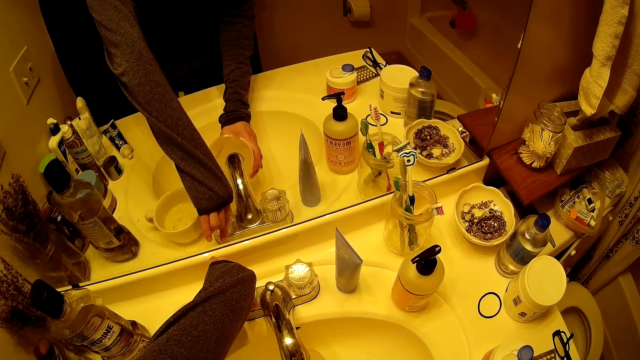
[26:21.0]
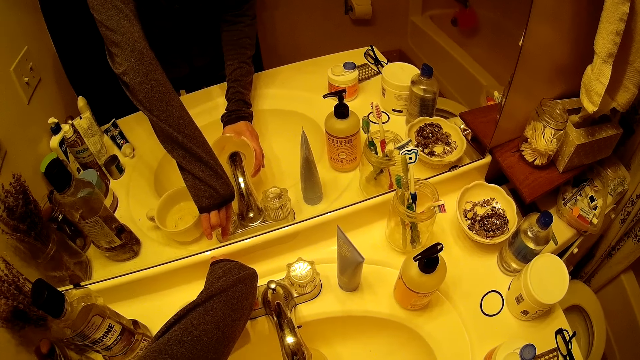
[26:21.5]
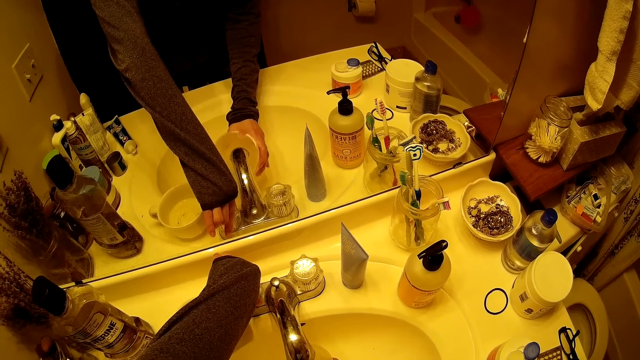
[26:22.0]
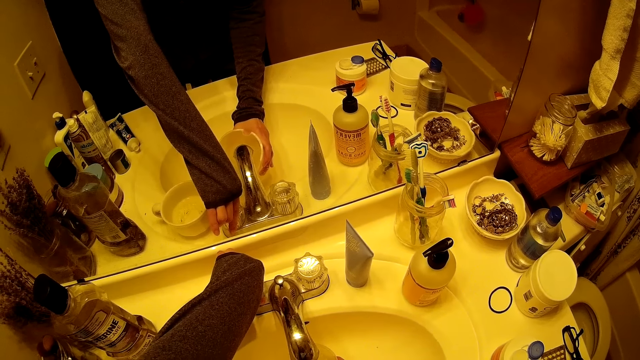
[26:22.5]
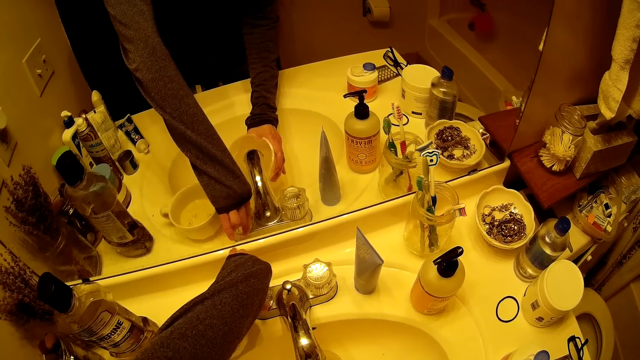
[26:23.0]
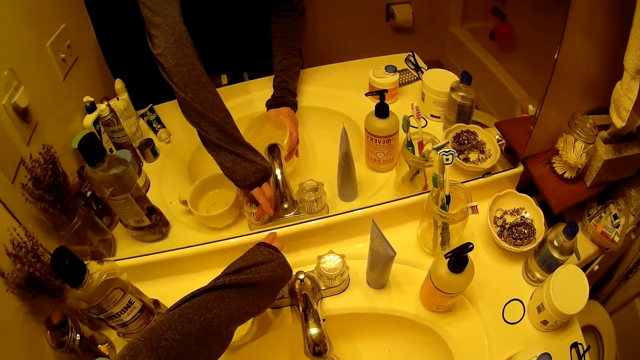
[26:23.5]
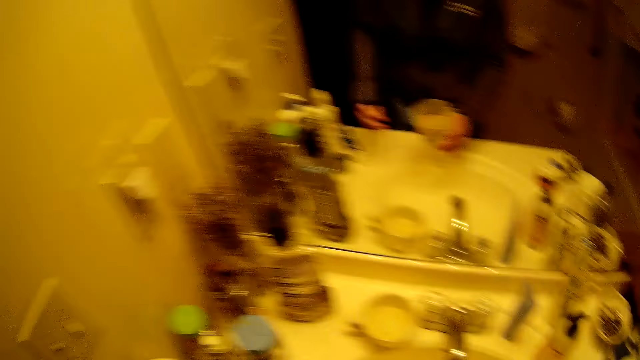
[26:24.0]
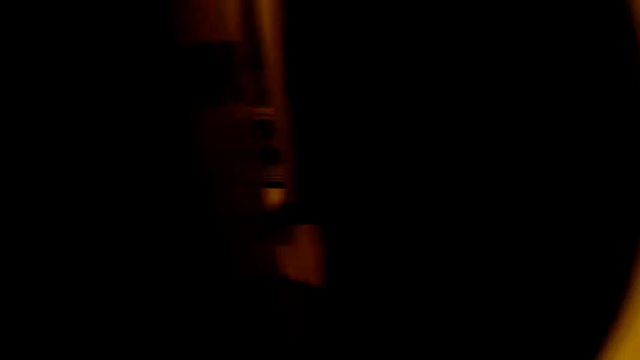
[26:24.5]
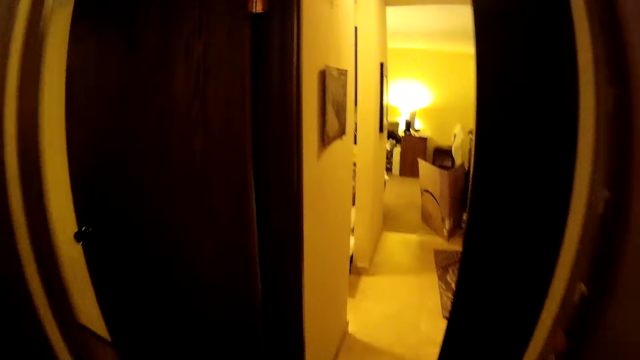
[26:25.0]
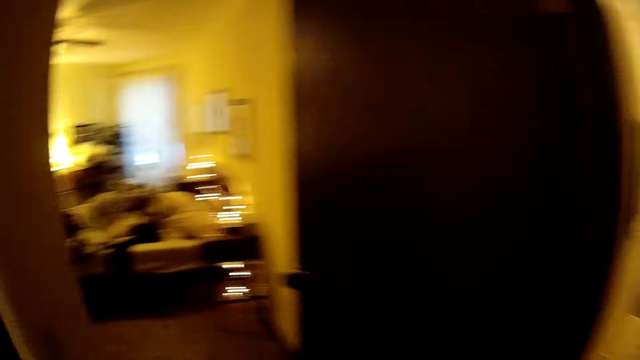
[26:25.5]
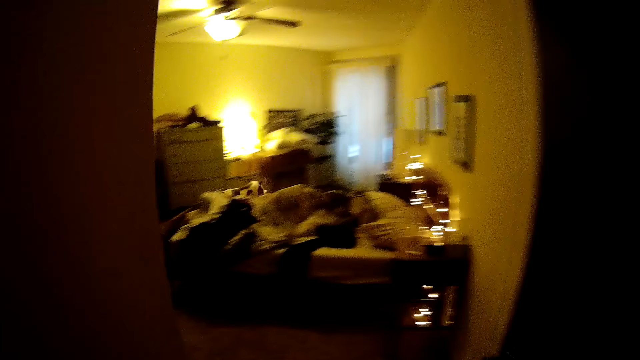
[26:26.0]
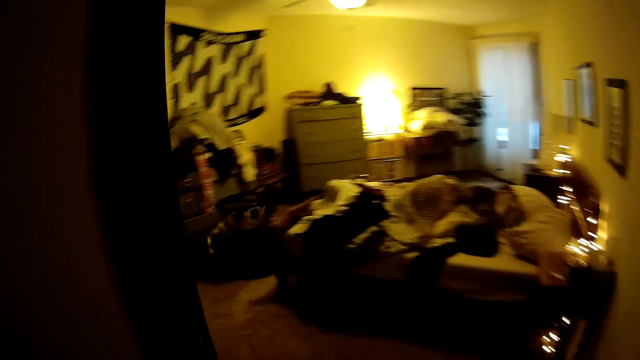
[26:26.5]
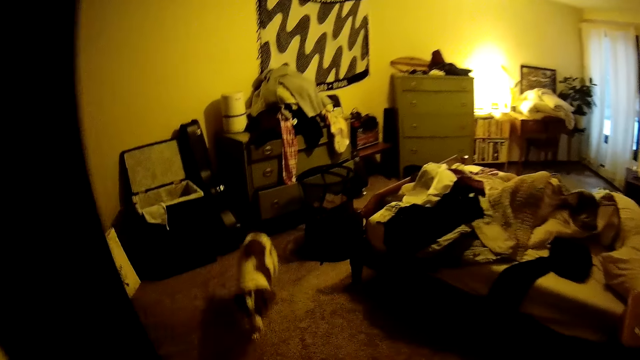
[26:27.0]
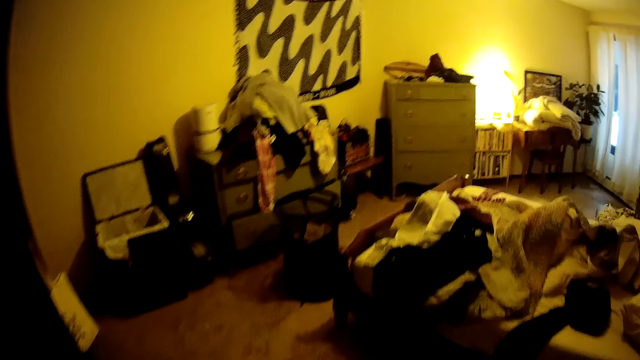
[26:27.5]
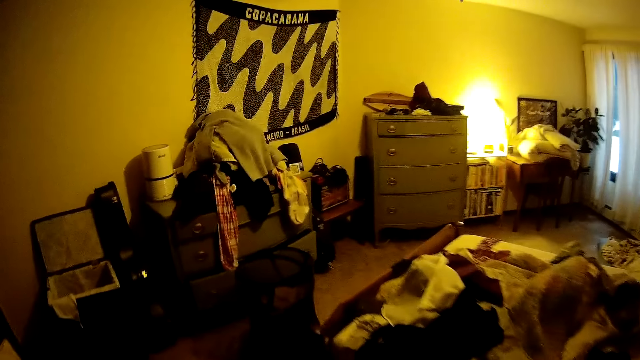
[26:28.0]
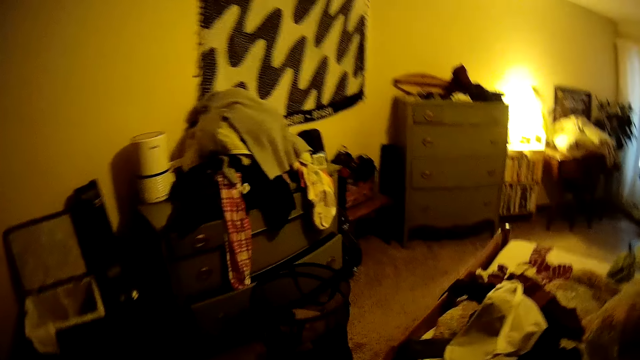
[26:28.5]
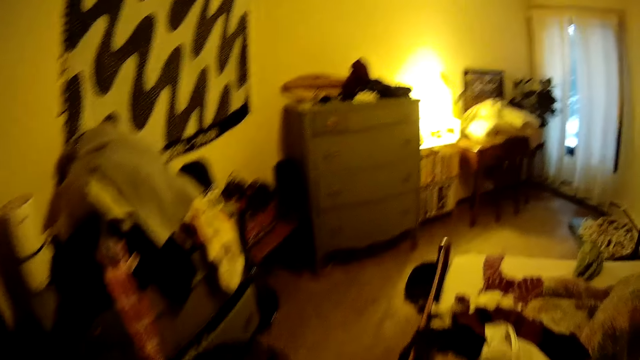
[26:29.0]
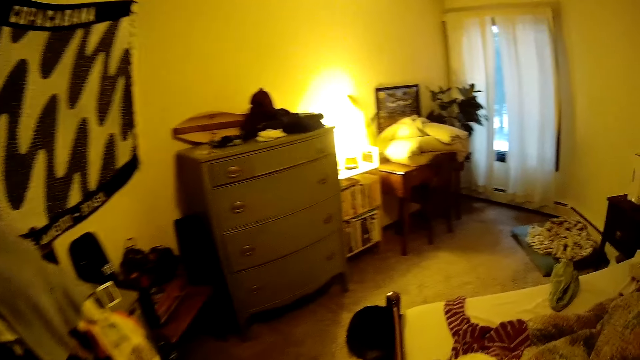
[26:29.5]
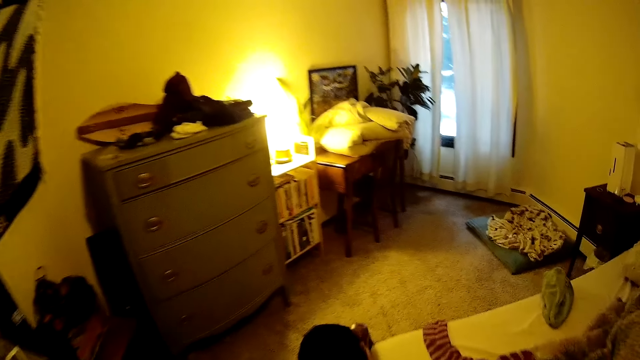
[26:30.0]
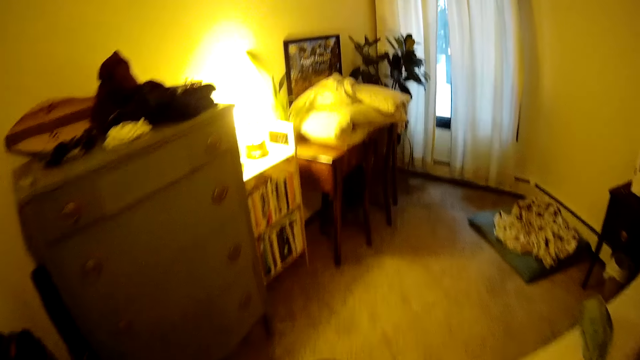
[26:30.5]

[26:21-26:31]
The camera wearer closes the tap with her left hand. She walks around a room. She walks out of the bathroom and walks into the bedroom.

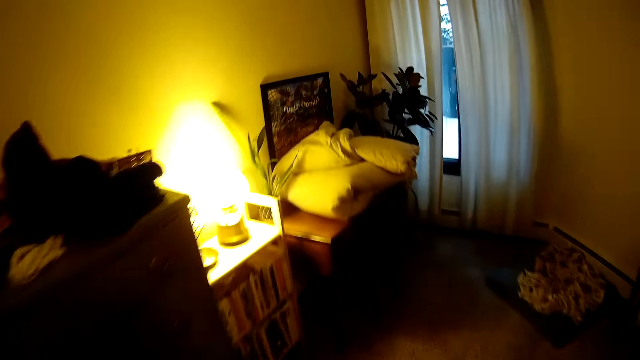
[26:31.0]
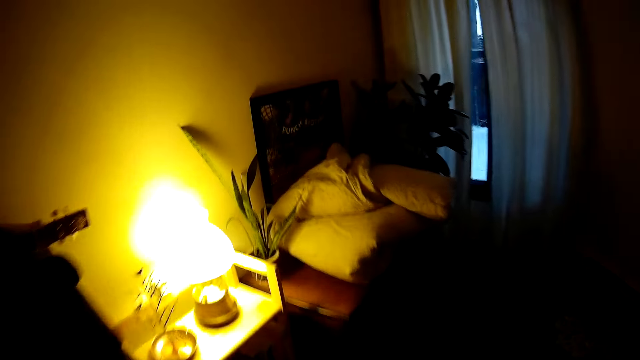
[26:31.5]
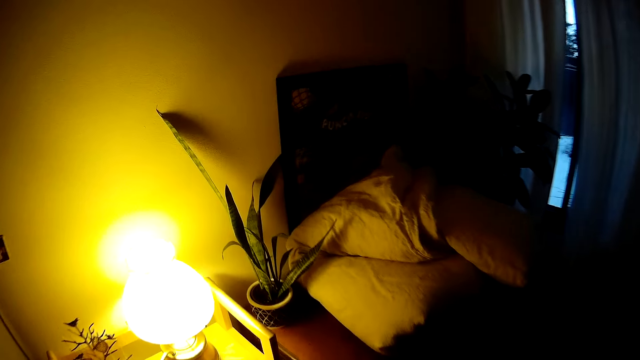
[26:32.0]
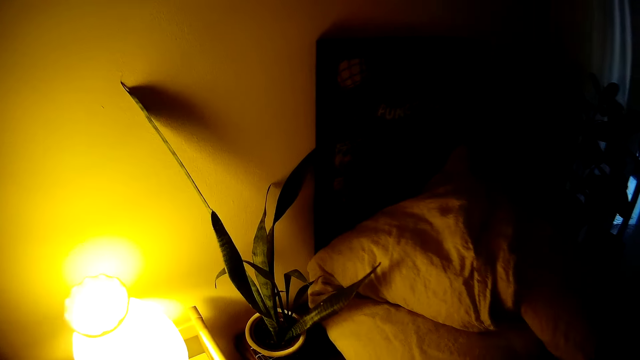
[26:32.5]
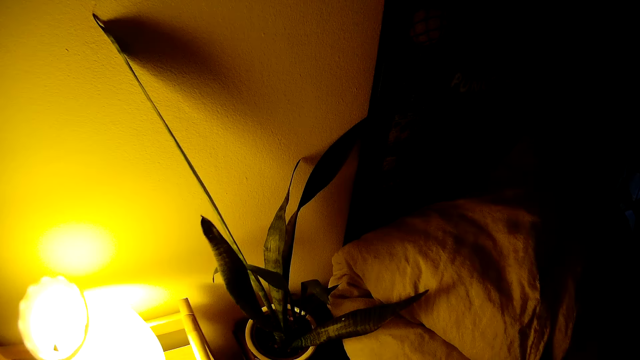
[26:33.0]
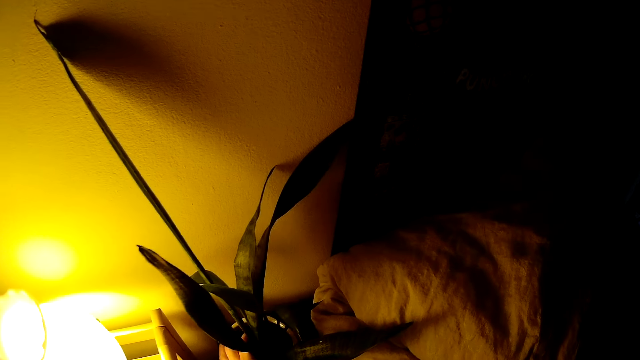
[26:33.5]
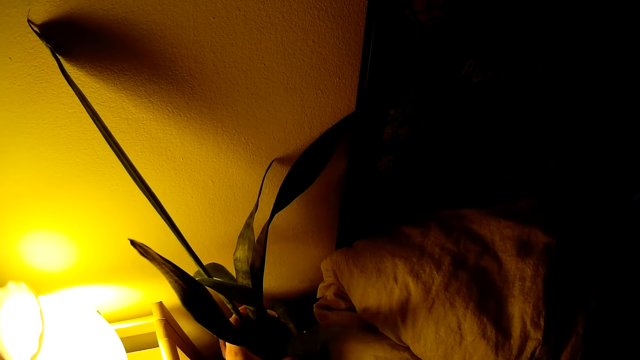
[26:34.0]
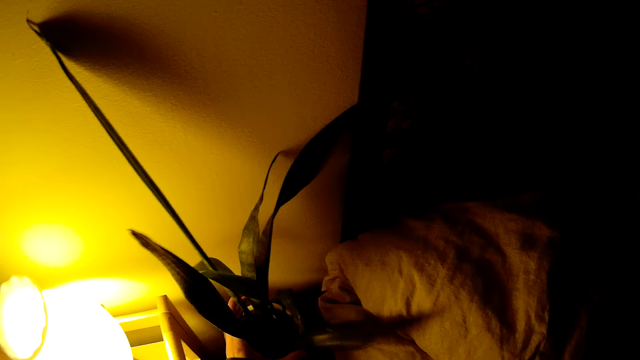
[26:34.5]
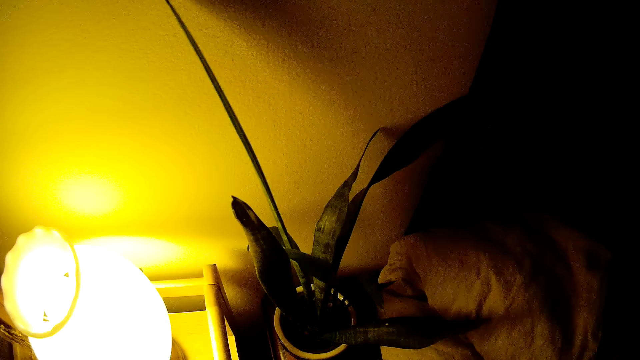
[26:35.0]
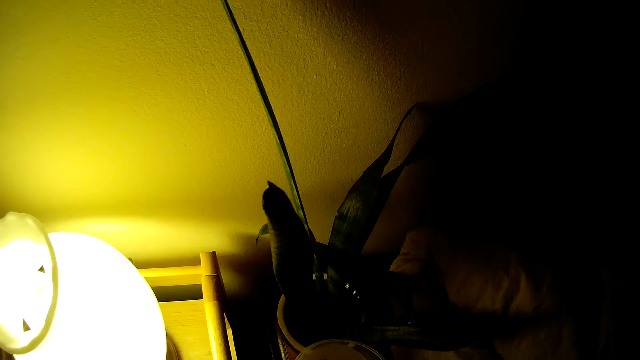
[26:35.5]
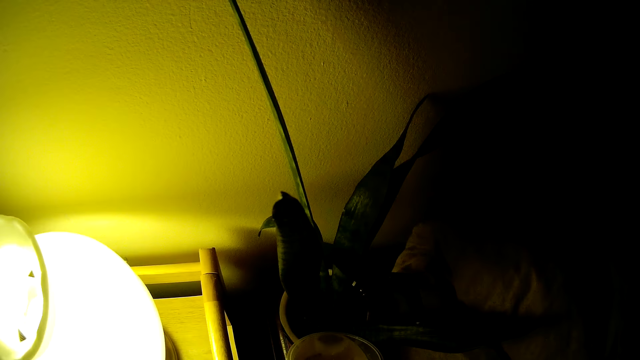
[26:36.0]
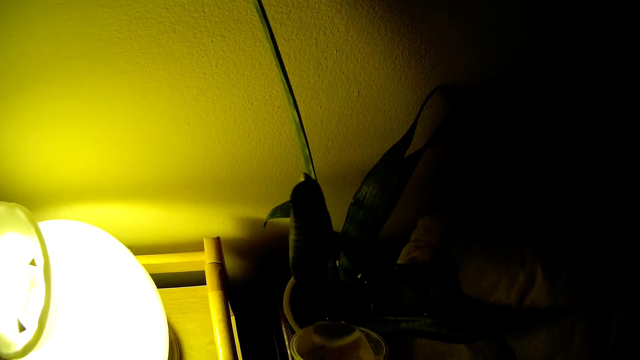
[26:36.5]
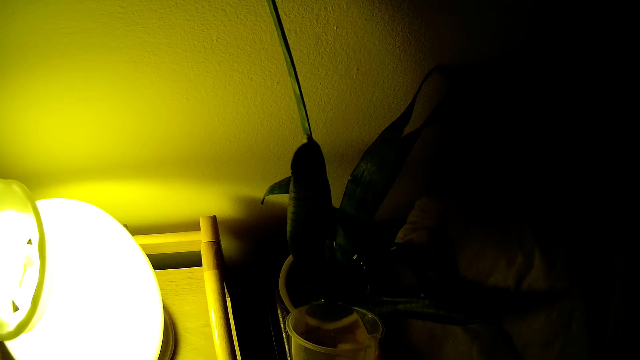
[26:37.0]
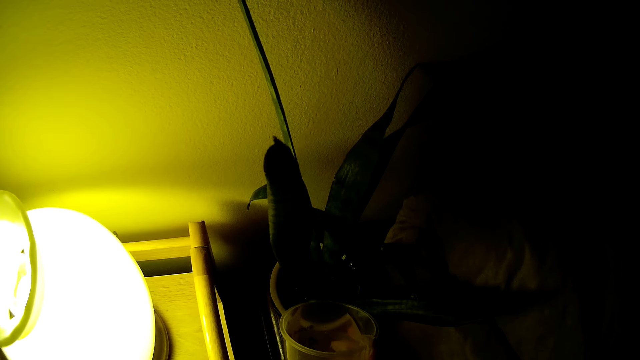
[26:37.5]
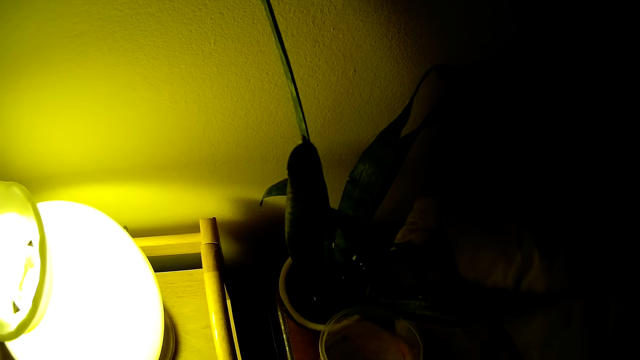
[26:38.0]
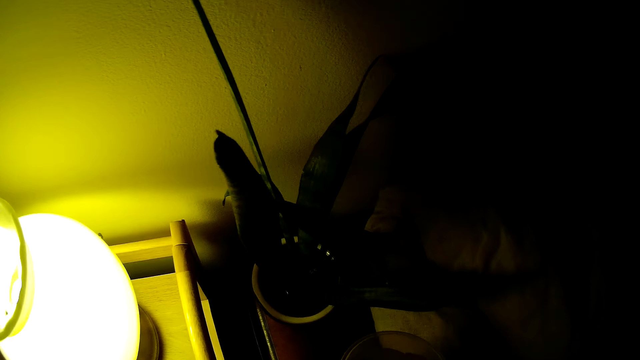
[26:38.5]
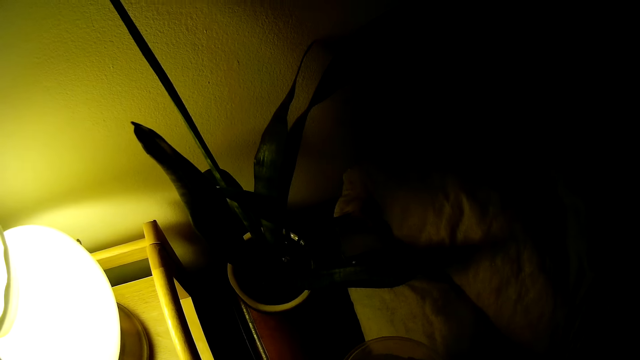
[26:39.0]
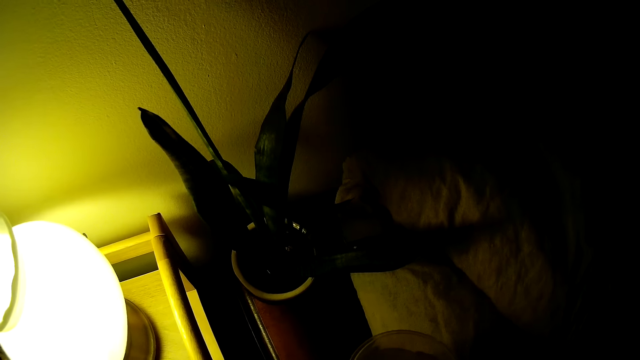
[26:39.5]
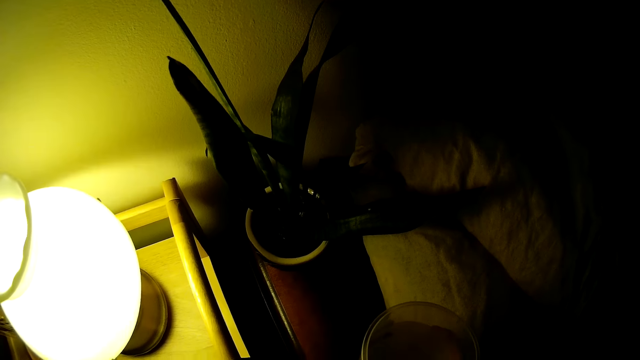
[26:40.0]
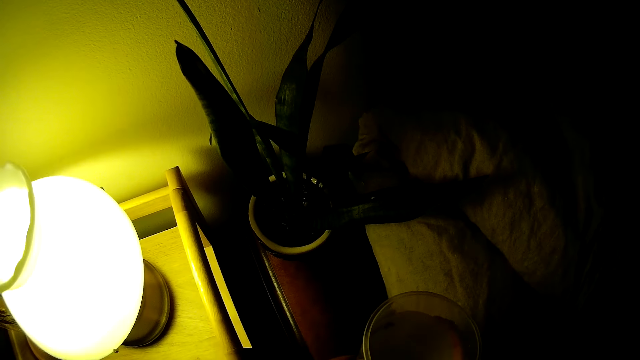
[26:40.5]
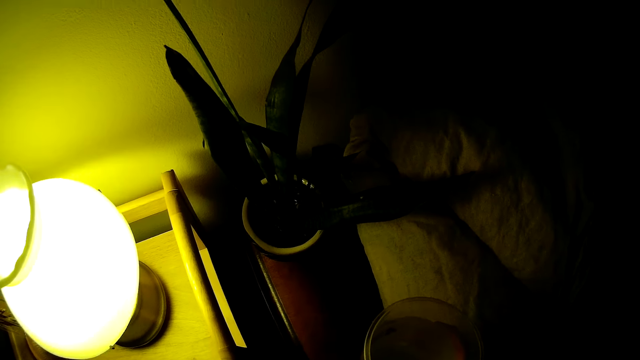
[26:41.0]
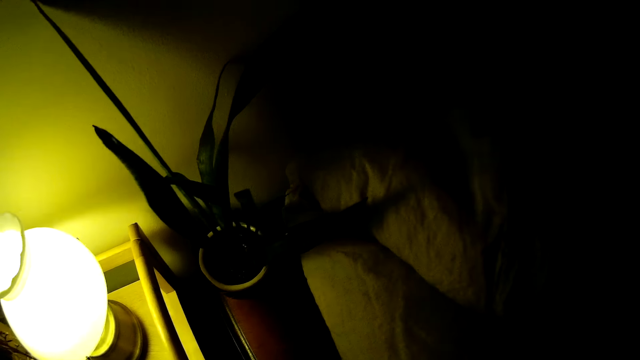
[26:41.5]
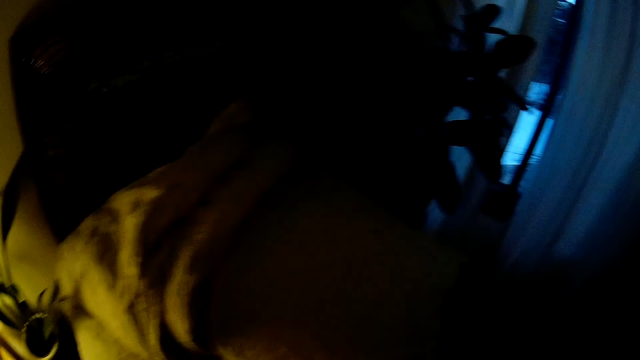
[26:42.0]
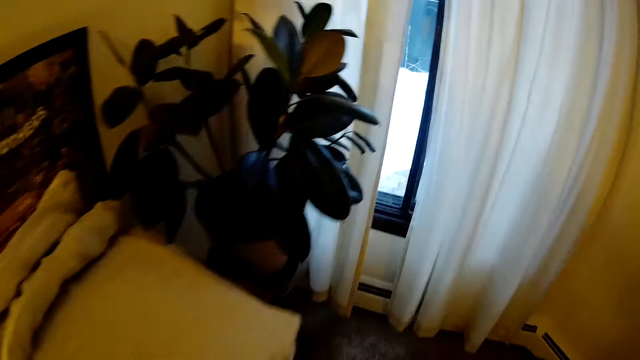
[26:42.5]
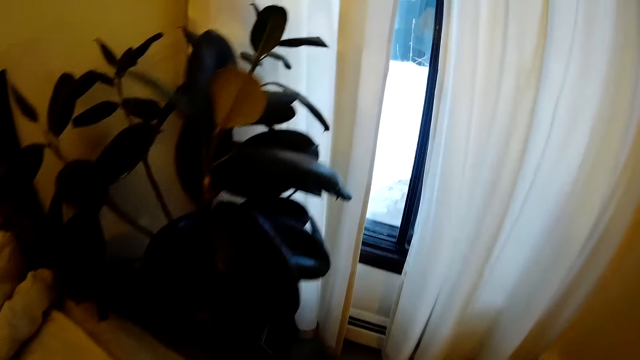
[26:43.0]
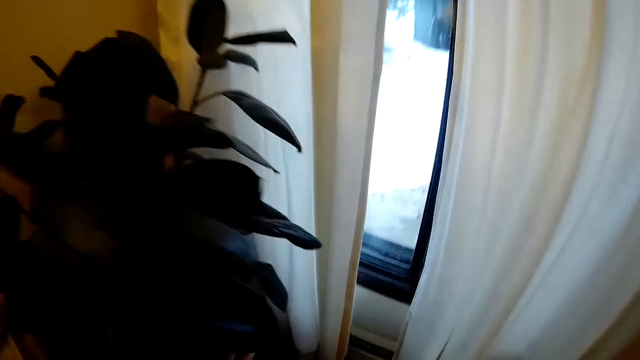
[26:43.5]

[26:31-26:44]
The camera wearer holds leaves with her left hand. She pours water in the flower pot with her right hand. She looks around a room. She walks around the room.
